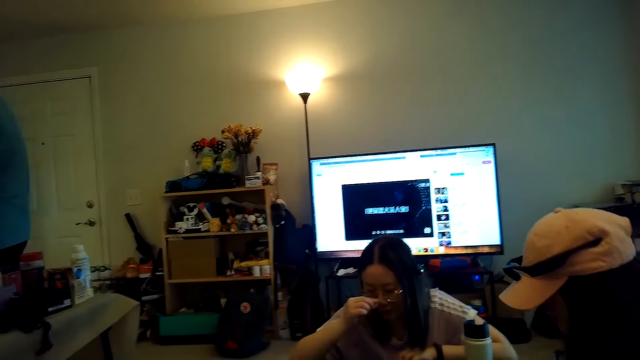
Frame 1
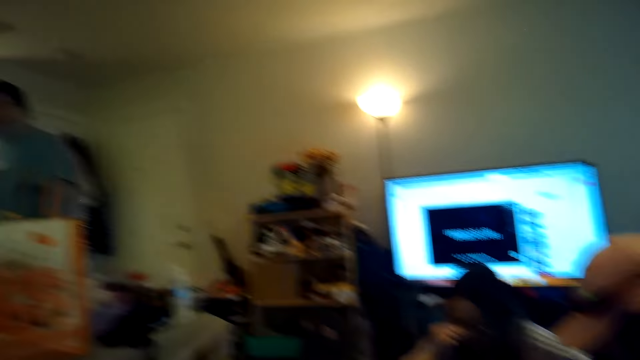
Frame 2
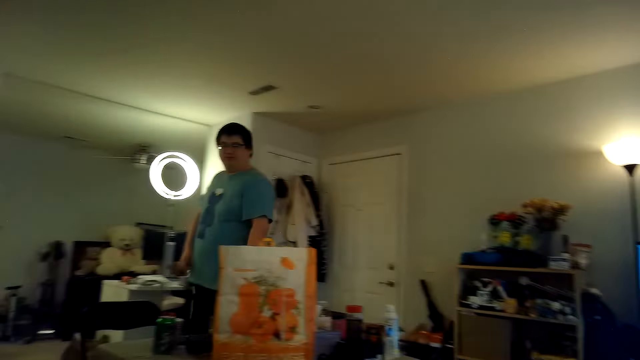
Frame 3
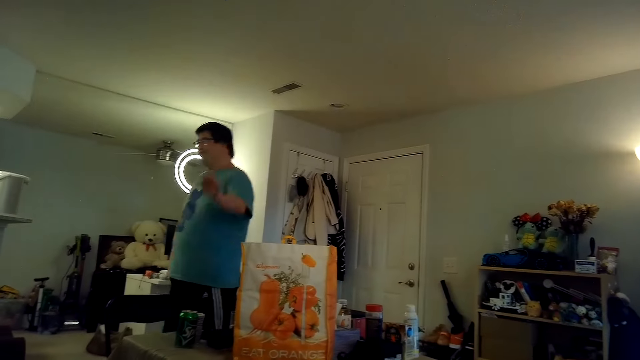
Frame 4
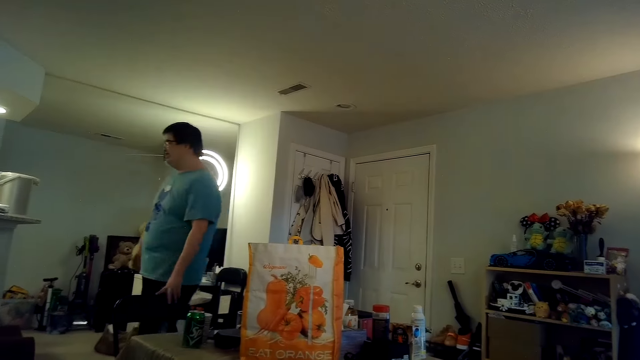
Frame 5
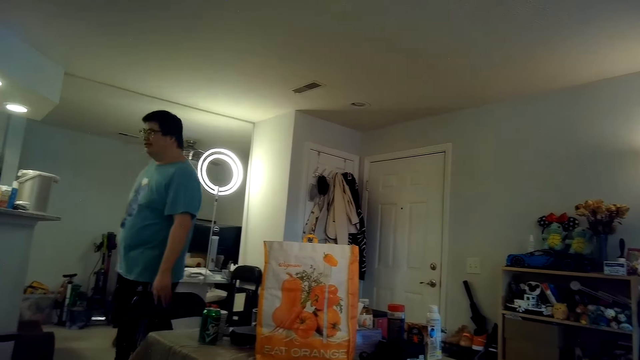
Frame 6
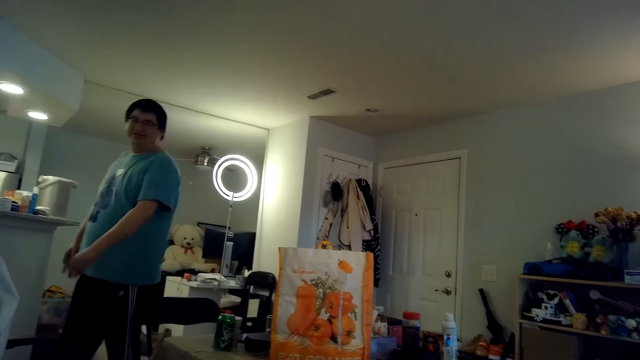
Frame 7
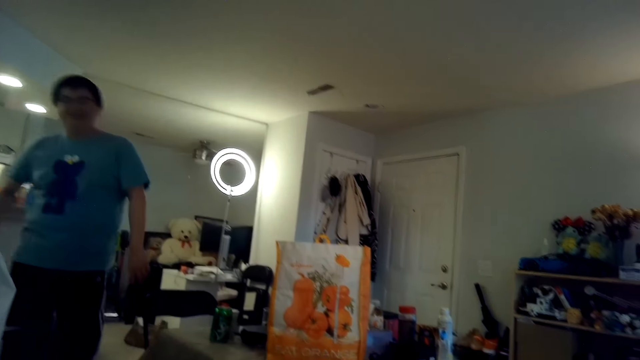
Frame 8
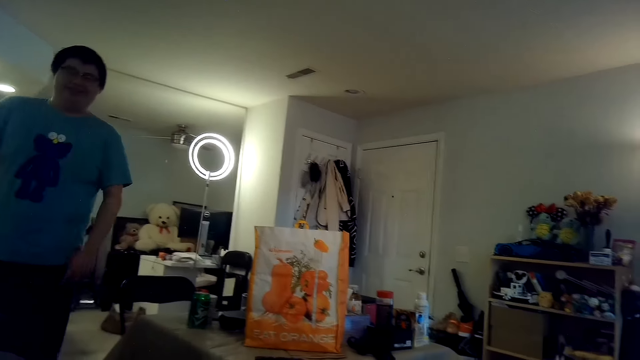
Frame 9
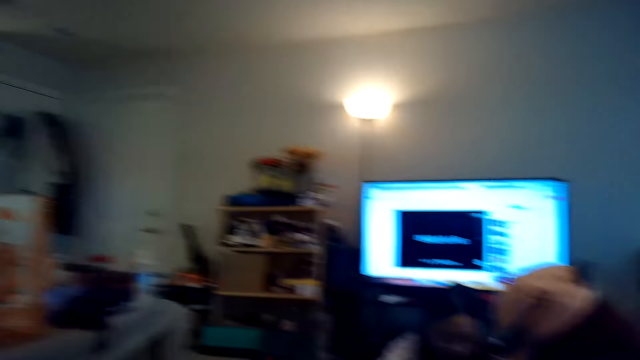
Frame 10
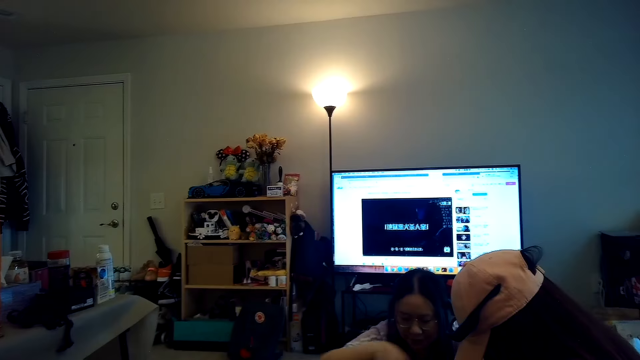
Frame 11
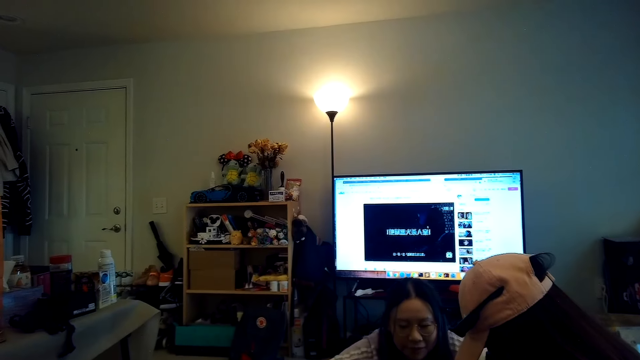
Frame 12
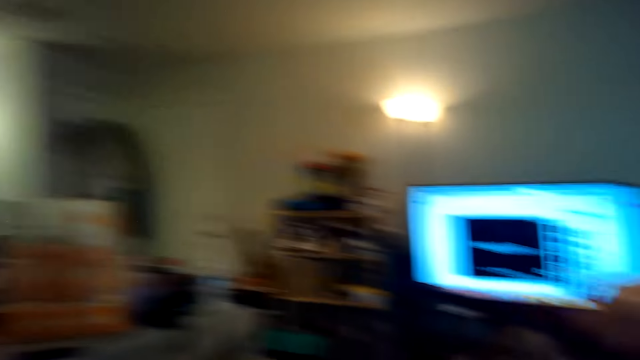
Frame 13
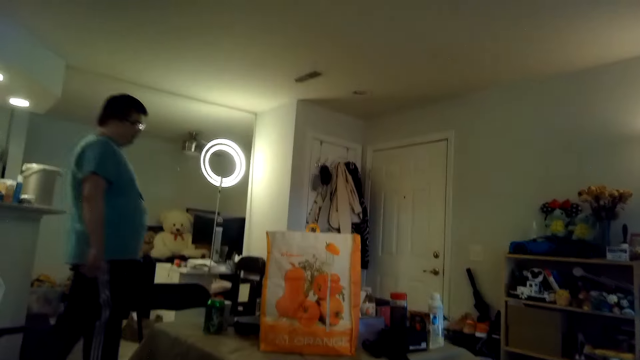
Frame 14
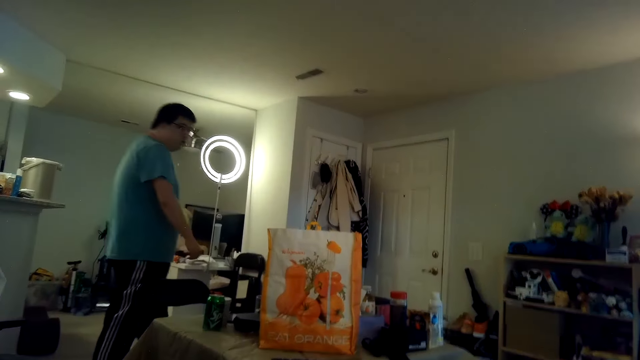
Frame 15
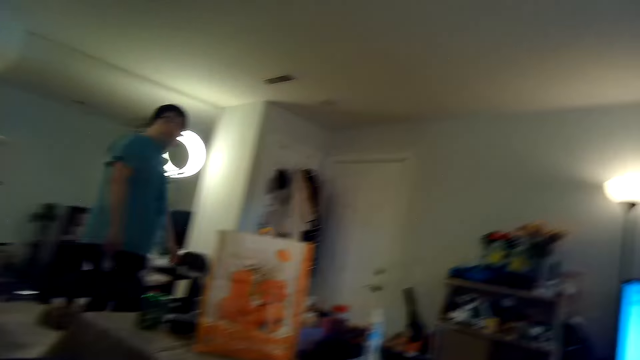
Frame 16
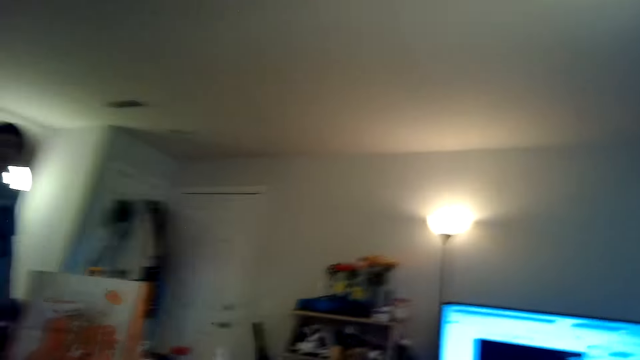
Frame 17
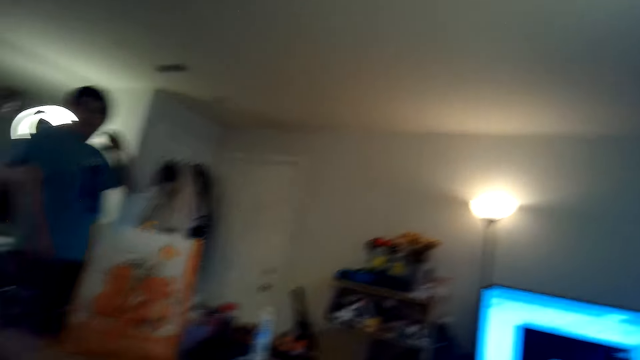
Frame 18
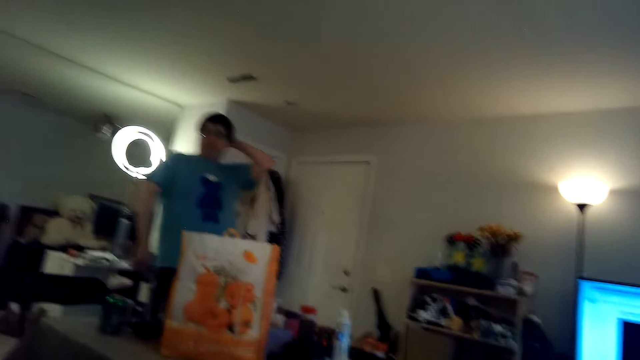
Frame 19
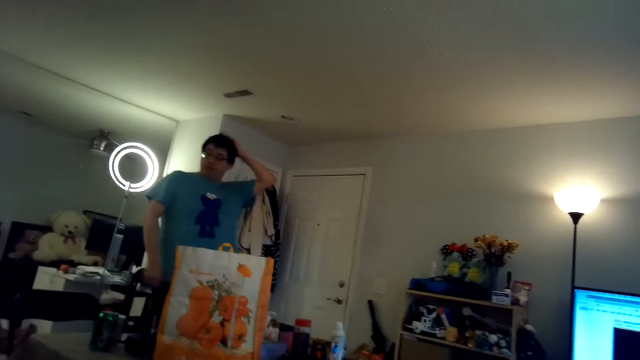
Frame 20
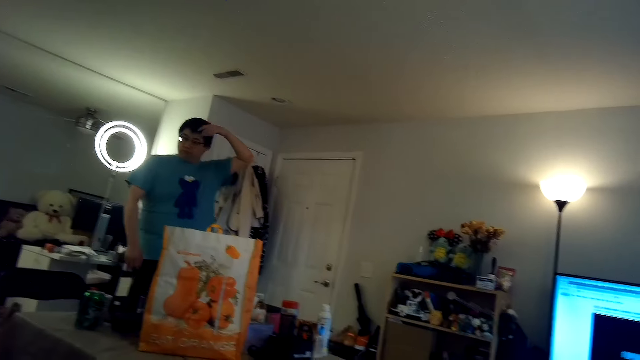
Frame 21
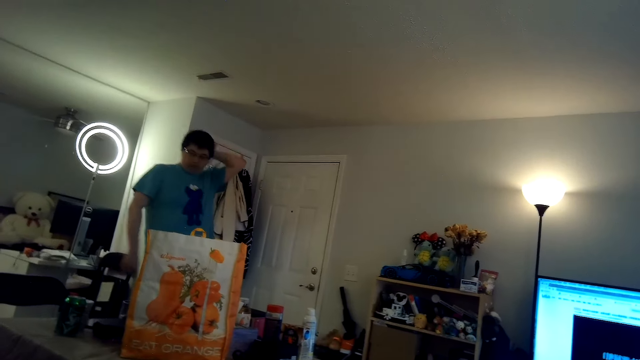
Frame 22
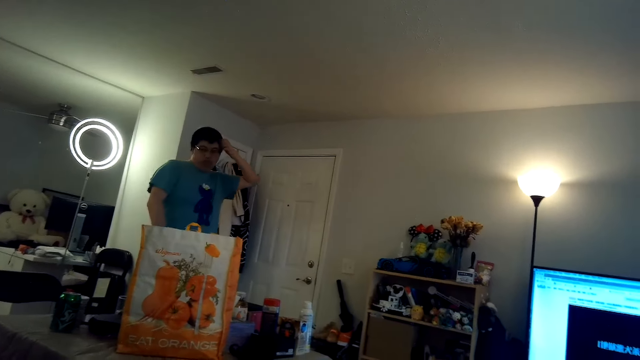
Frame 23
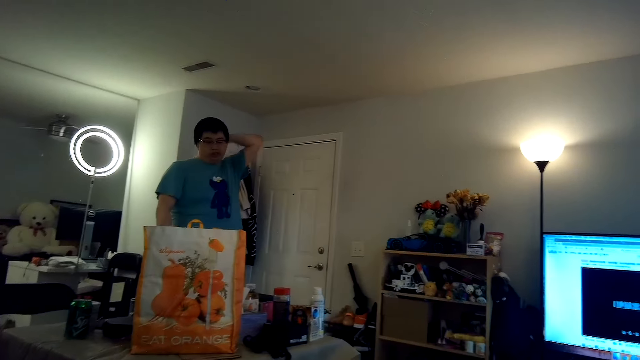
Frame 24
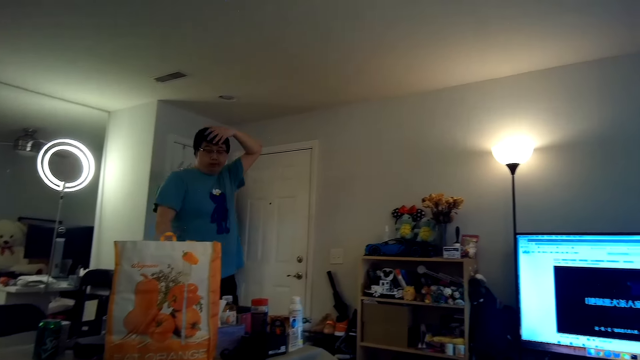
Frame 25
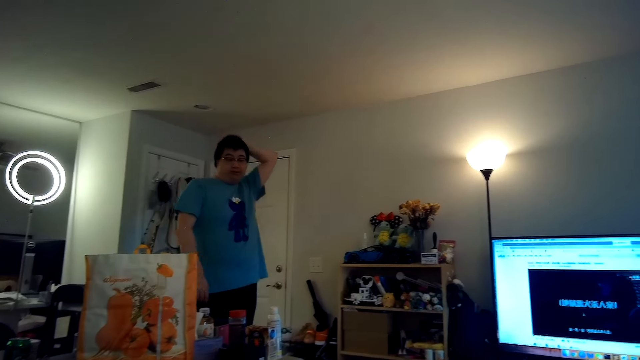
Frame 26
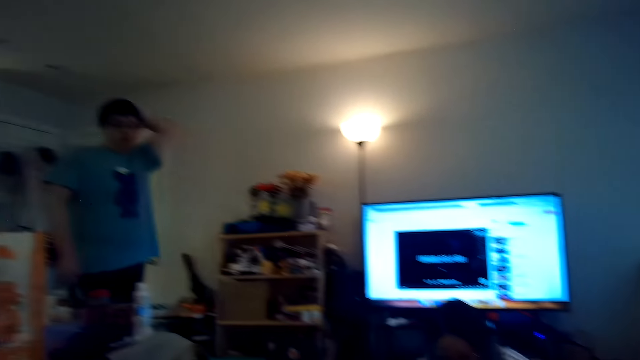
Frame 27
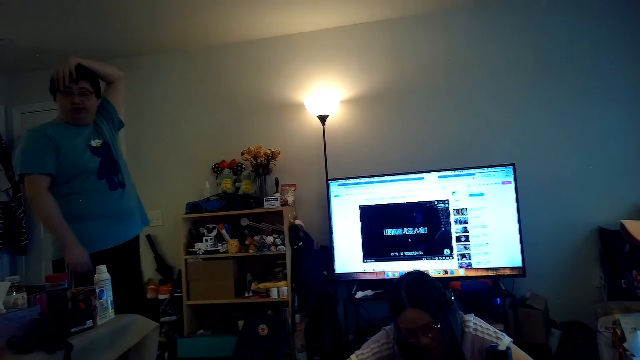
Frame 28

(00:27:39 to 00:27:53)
A person talks to the camera wearer. The camera wearer talks to the person.

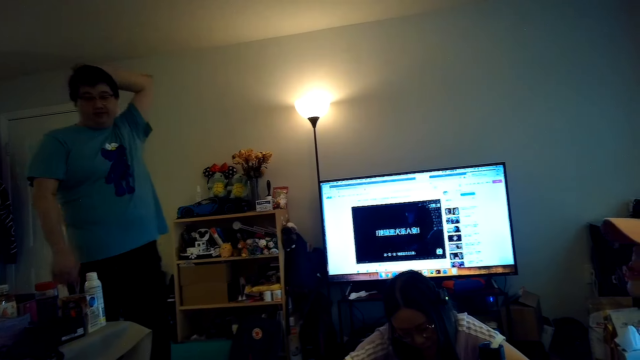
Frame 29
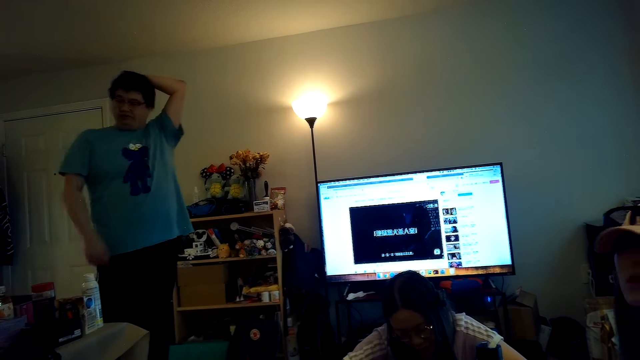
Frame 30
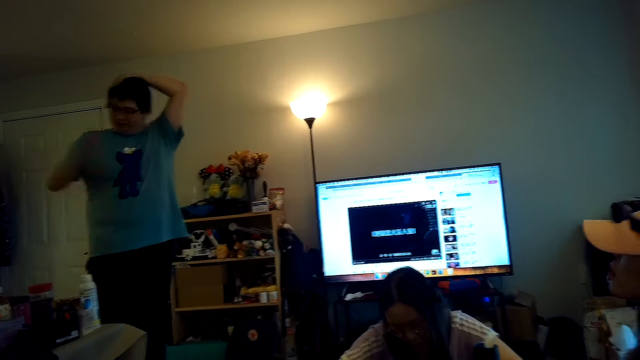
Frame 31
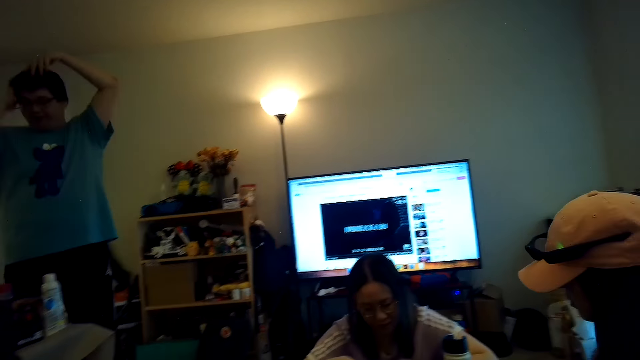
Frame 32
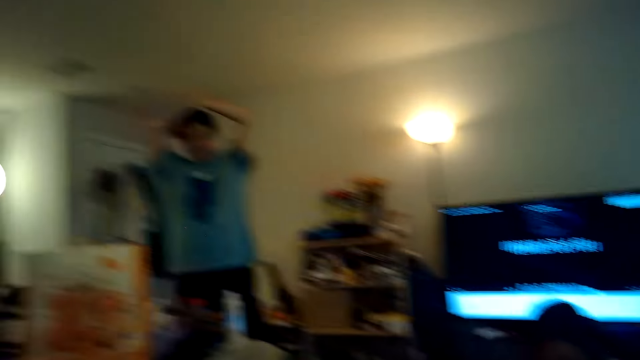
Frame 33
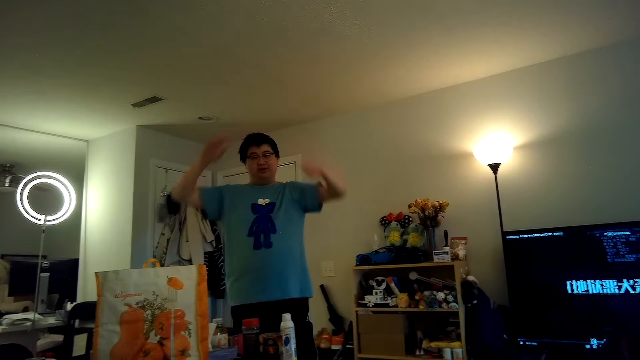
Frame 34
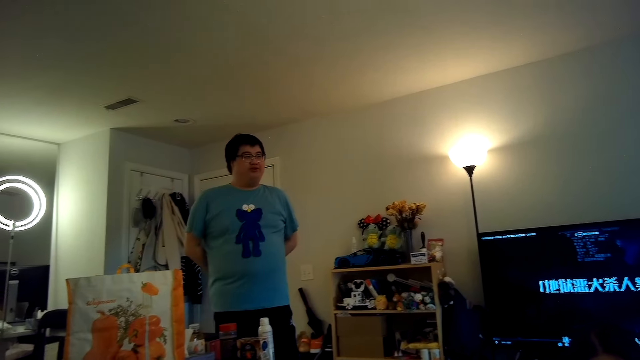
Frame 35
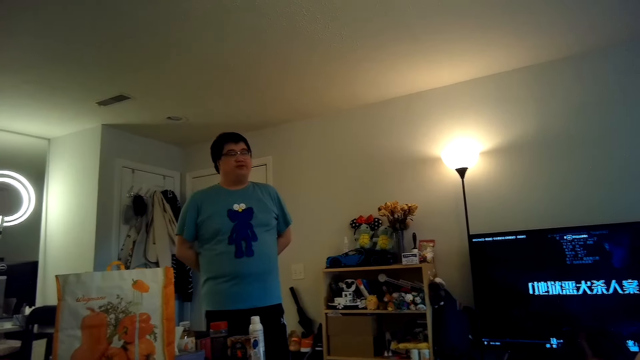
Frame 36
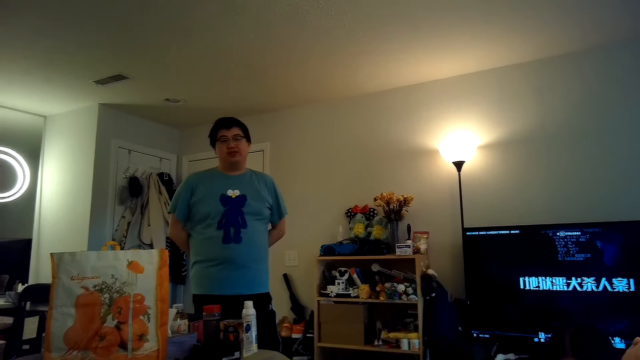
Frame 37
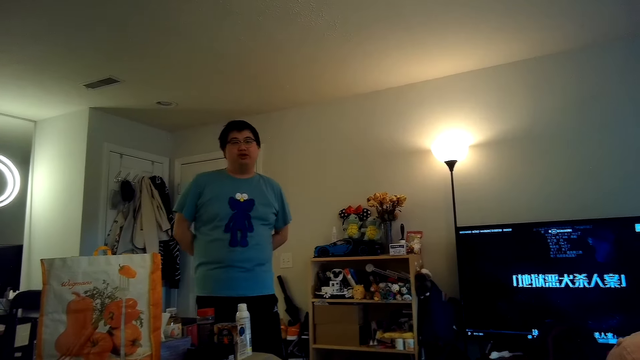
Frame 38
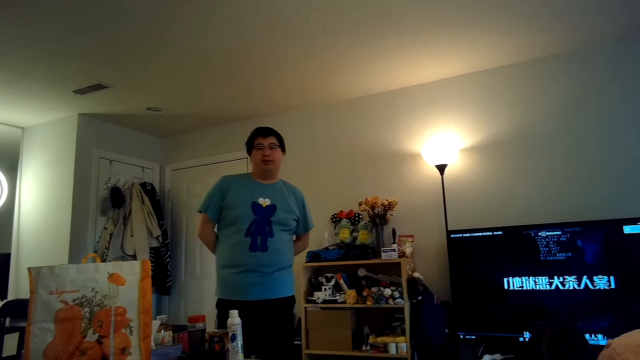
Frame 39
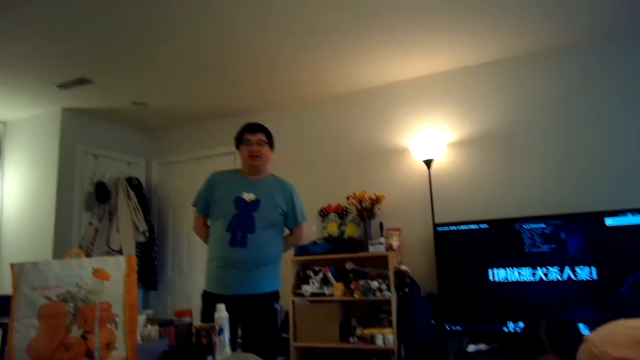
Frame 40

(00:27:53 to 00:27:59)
The camera wearer talks to a man.
